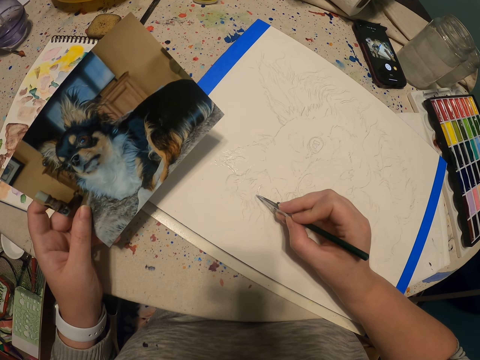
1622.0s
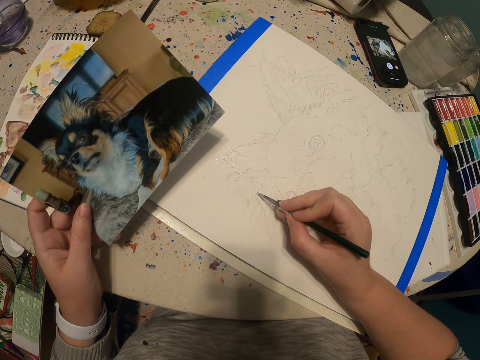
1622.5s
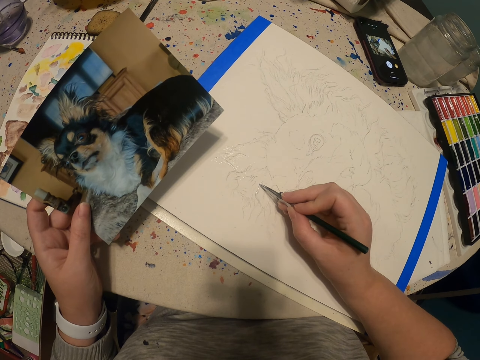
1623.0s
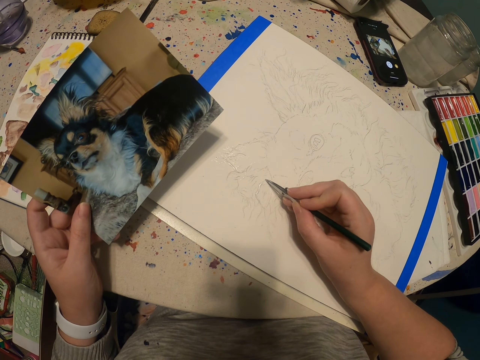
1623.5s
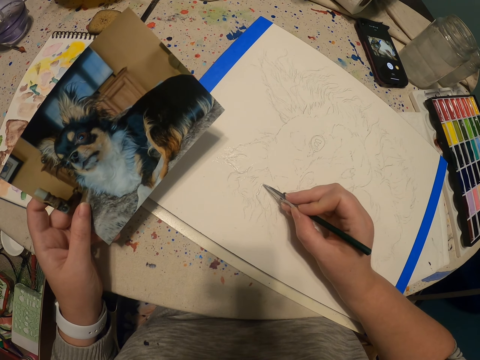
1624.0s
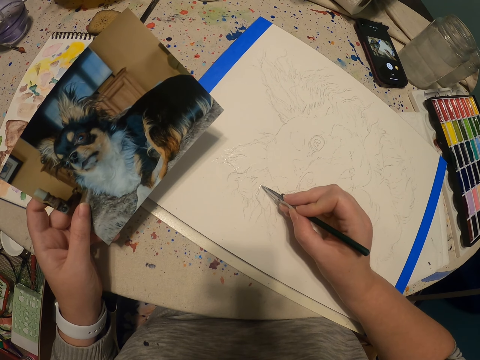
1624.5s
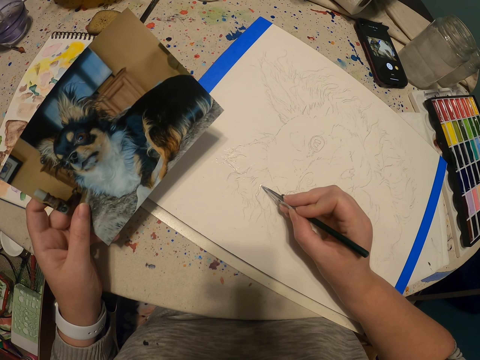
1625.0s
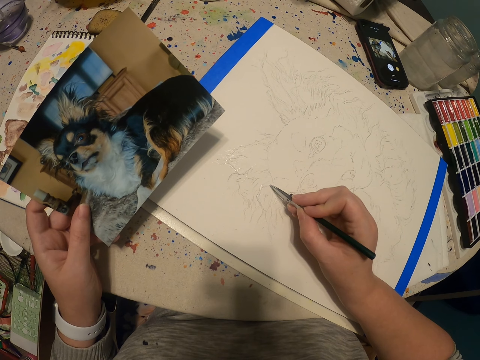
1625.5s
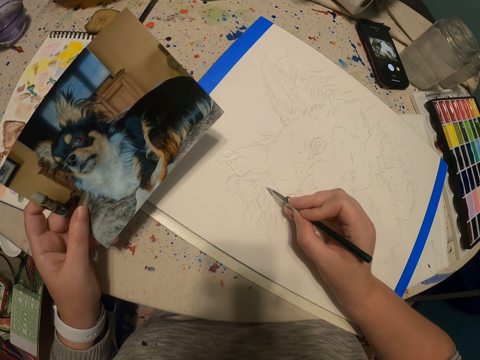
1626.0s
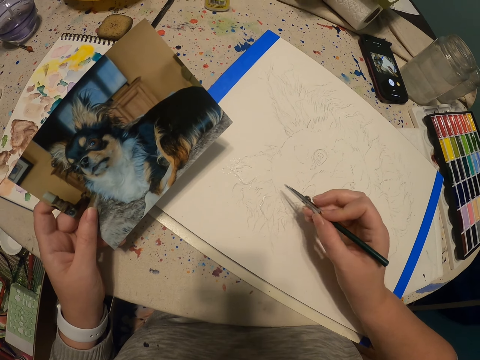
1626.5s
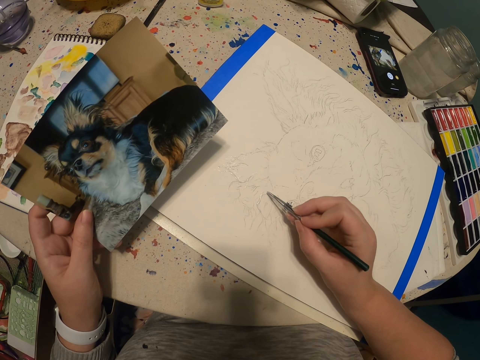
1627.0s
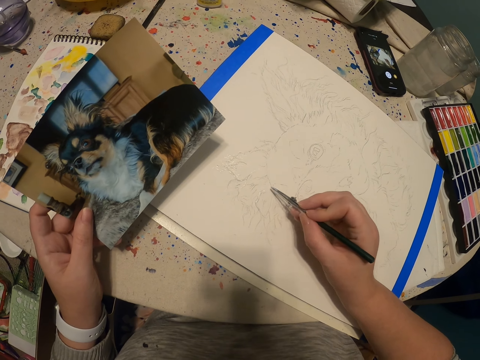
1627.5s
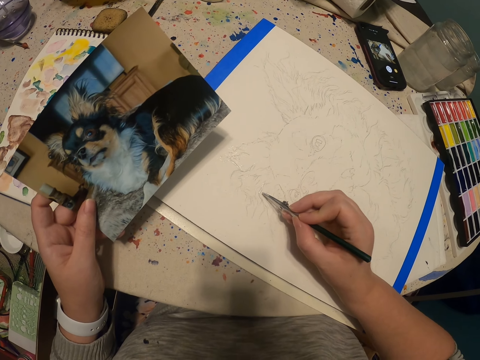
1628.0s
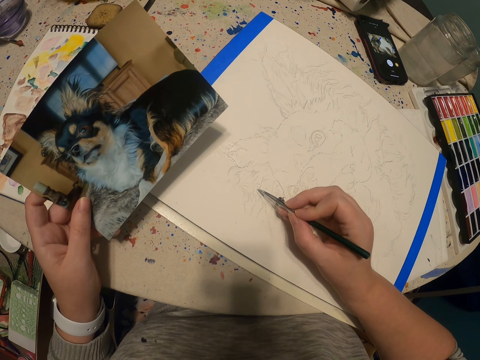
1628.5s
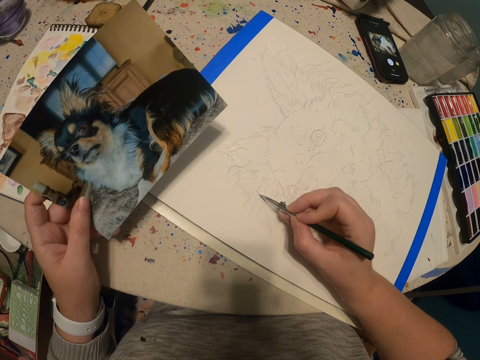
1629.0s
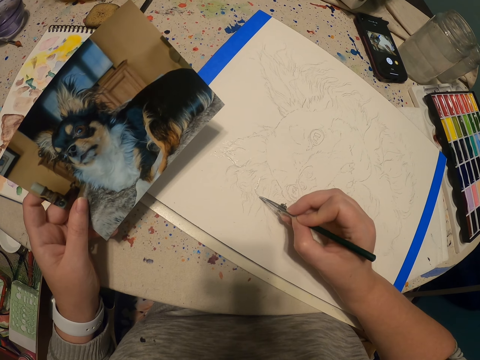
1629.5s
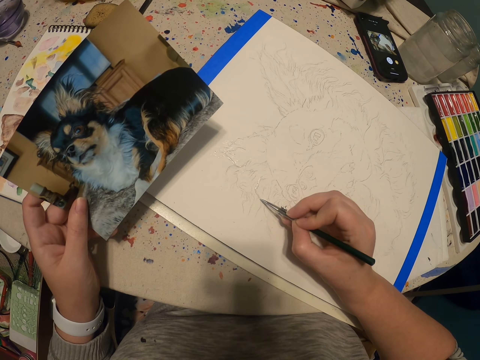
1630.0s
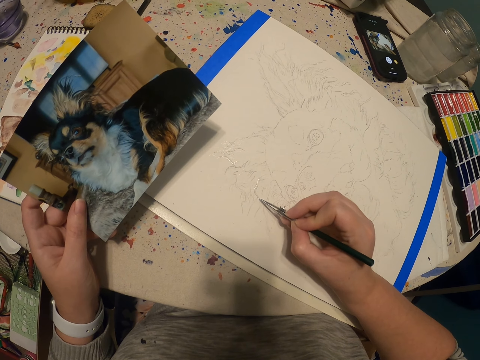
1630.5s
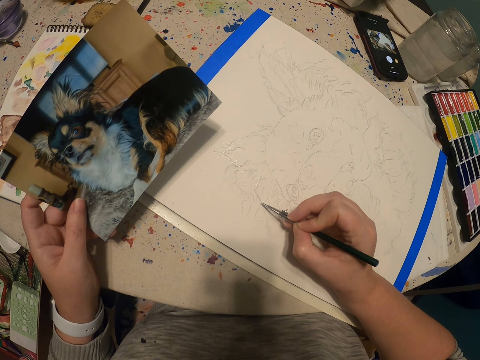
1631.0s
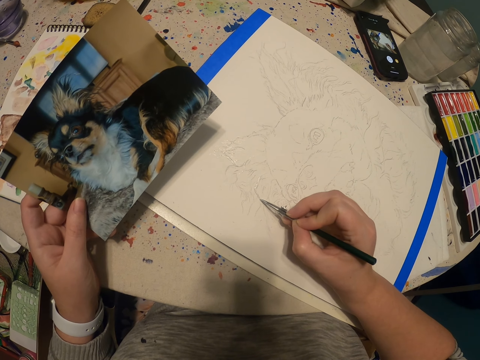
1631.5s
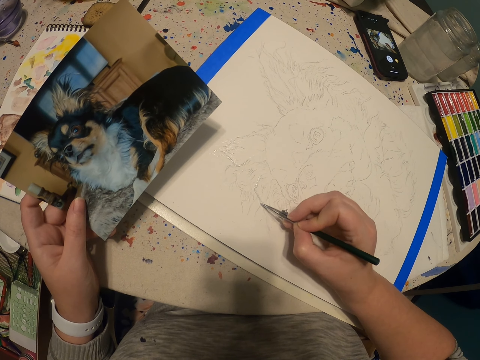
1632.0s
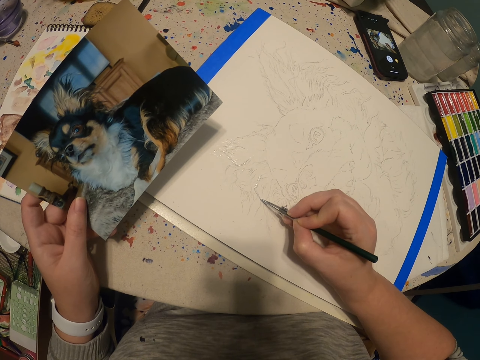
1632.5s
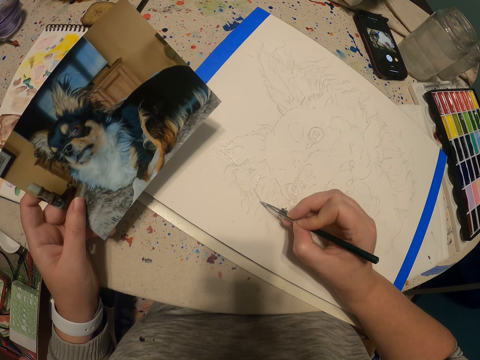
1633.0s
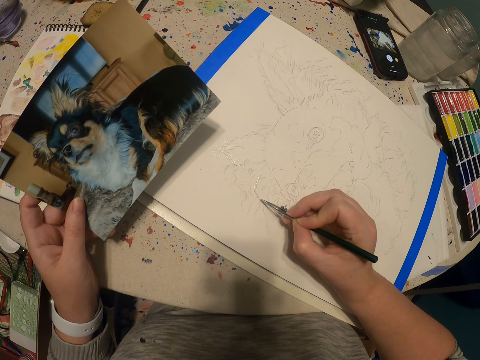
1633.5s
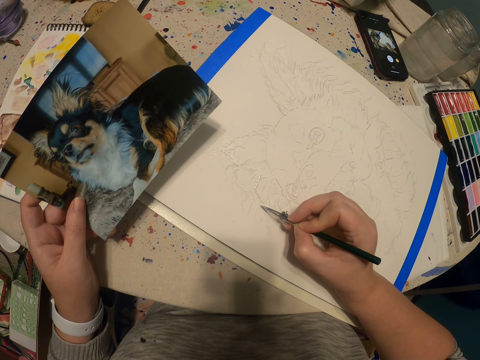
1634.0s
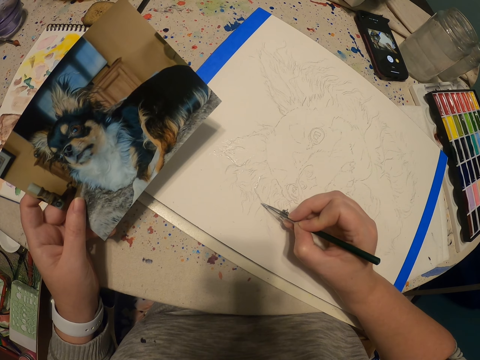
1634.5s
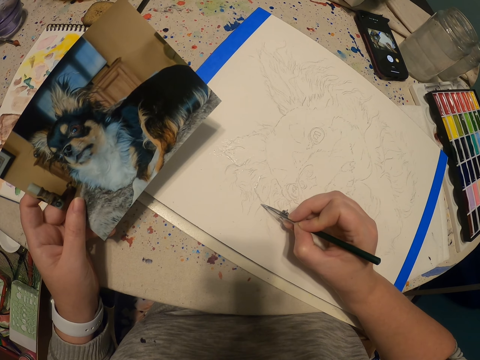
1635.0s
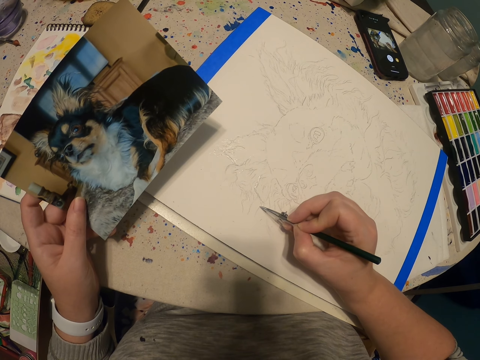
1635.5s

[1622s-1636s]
The camera wearer draws a dog on the book with a paint pen.

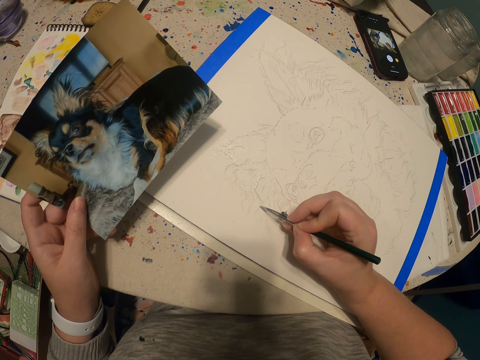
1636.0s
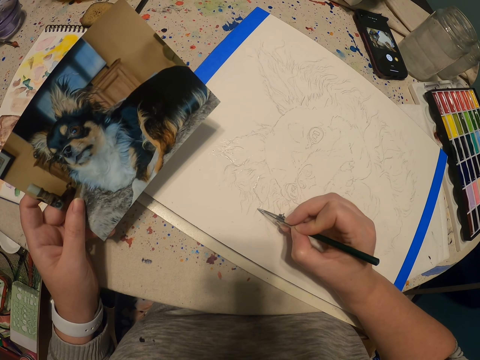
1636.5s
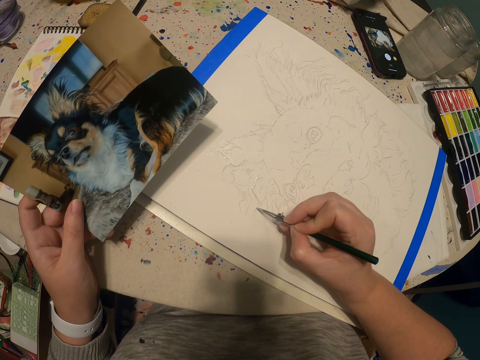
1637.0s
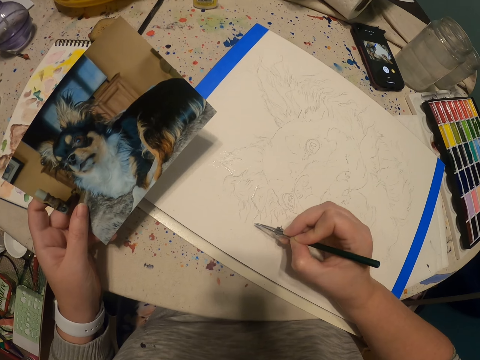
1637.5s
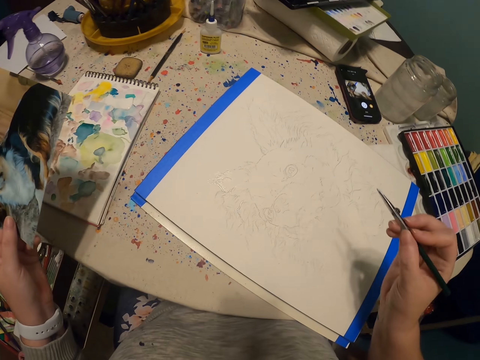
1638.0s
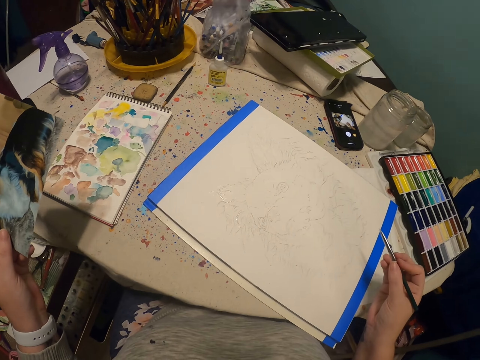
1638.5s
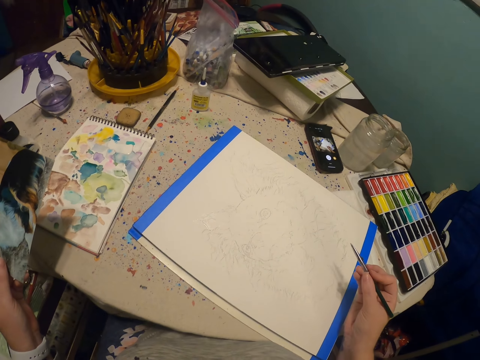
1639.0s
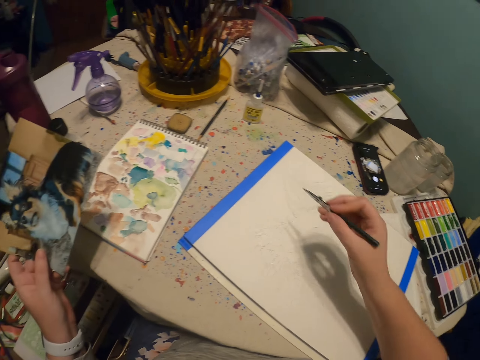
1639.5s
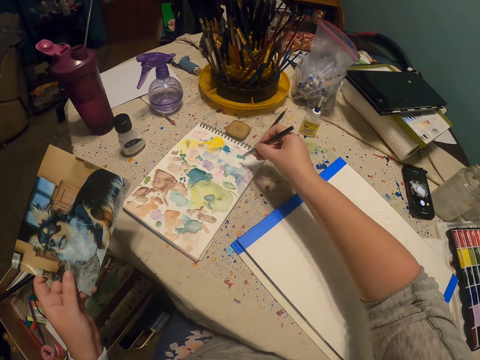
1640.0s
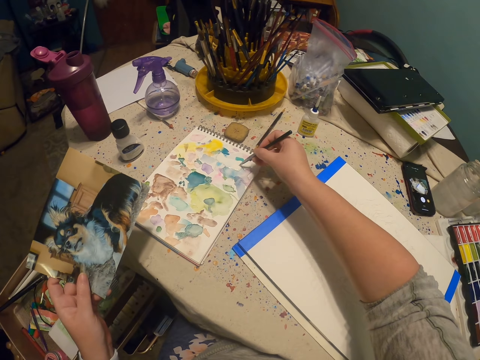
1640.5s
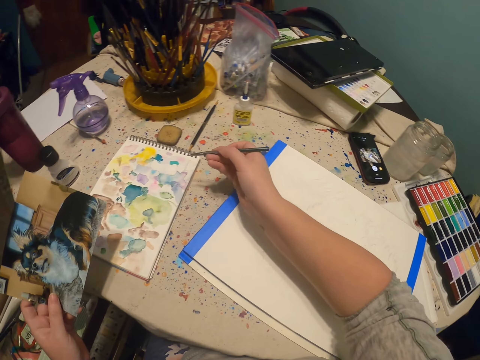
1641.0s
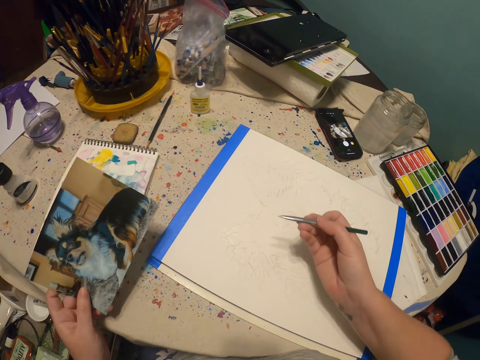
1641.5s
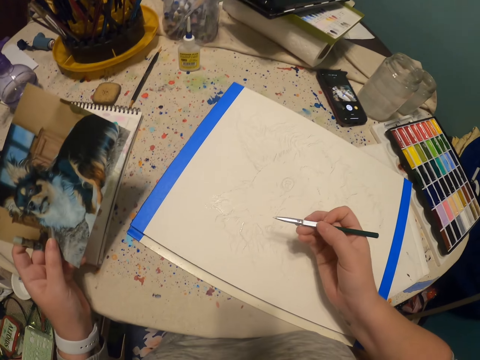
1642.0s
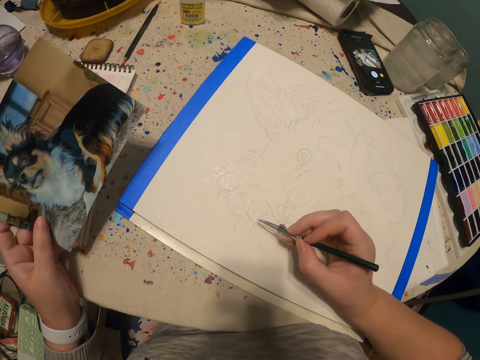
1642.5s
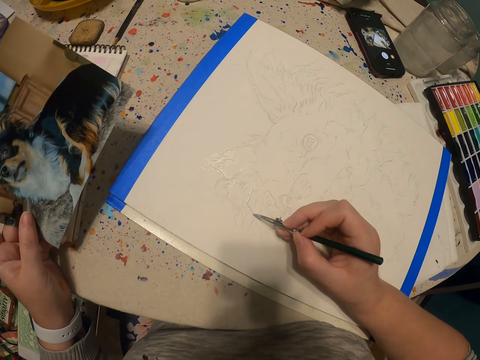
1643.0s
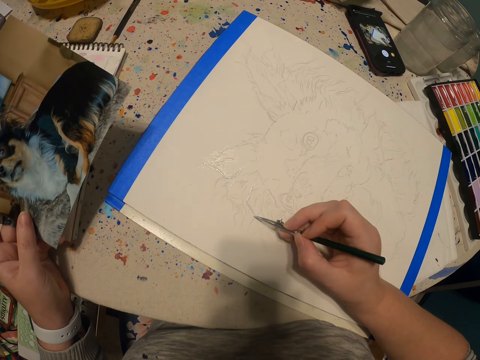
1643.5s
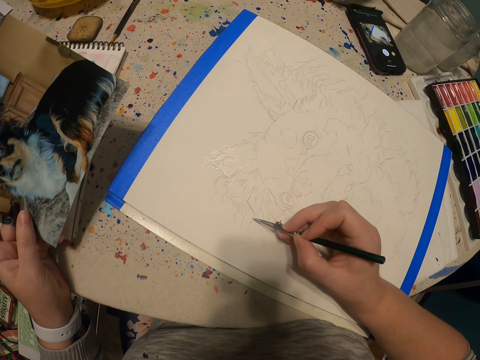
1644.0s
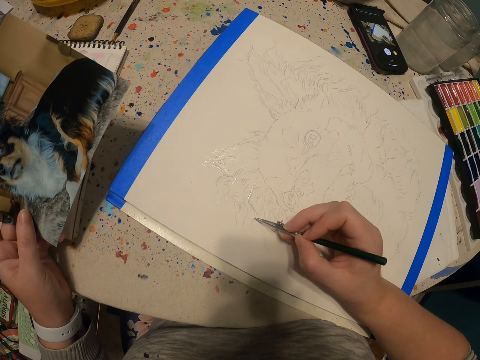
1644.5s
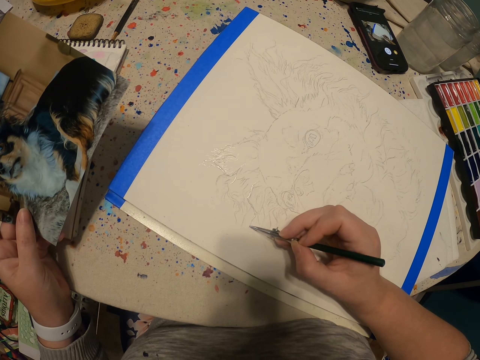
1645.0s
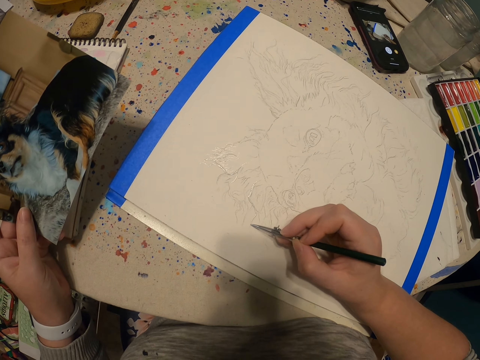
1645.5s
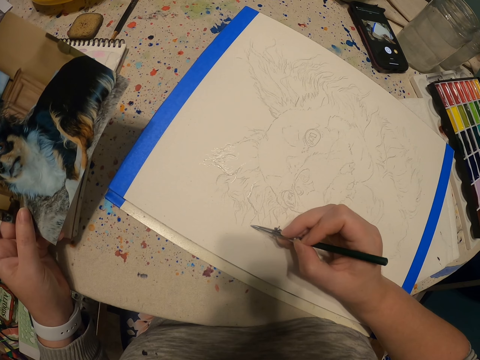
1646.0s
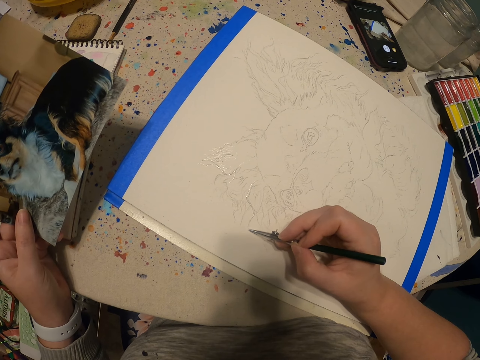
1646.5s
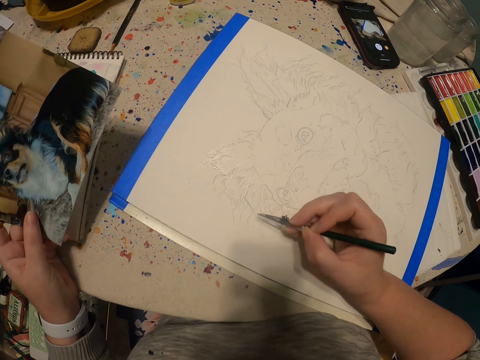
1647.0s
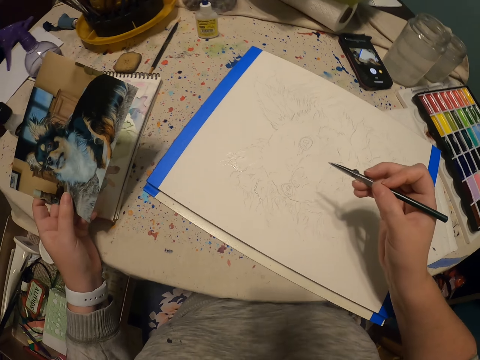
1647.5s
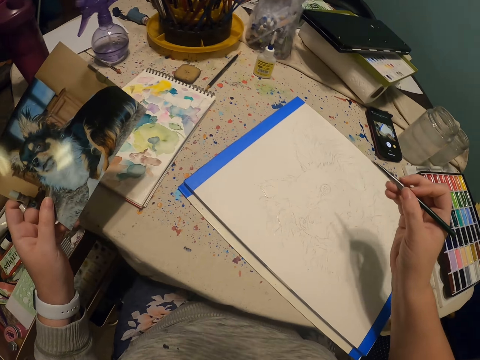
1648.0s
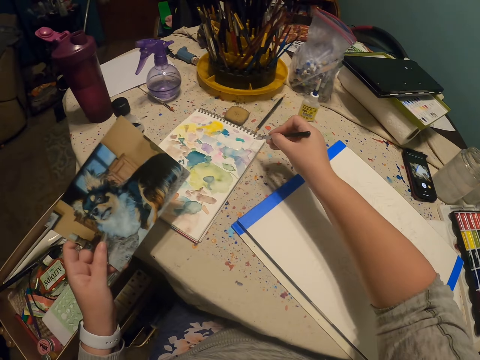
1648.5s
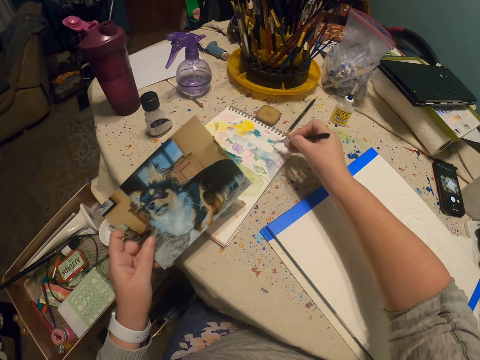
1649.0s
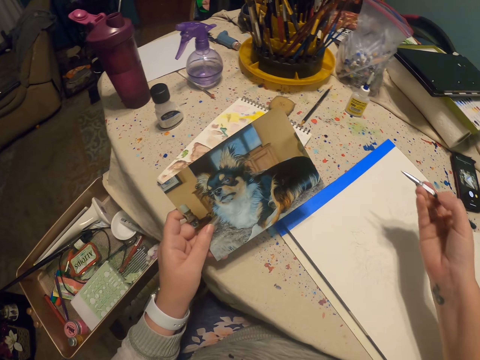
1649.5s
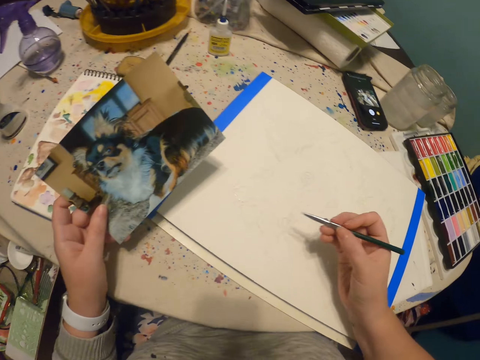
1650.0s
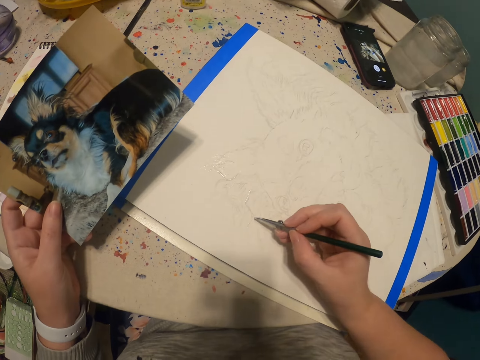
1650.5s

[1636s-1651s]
The camera wearer moves a hand from a table. They put ink on a pen. They scoop paint on a book with a paint pen. They put a hand on the table. They paint a sketch with the paint pen. They move a hand from the table. They scoop paint on the book with the paint pen. They put ink on the pen. They put a hand on the table.
